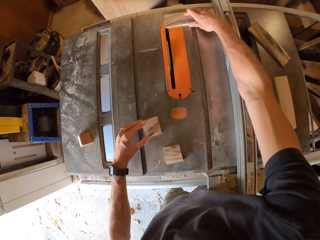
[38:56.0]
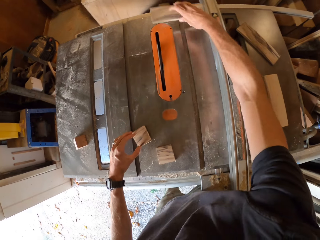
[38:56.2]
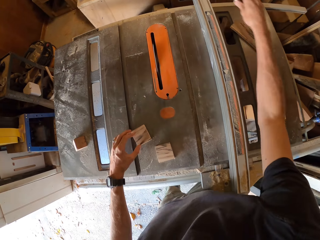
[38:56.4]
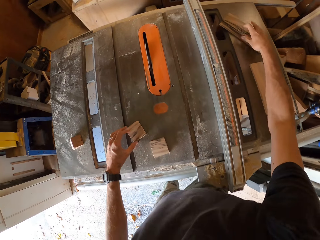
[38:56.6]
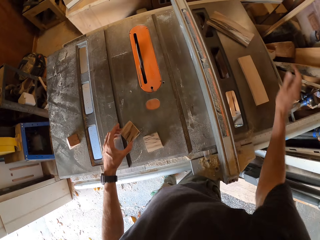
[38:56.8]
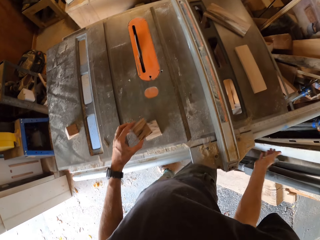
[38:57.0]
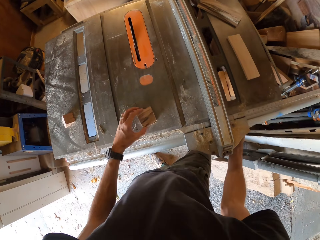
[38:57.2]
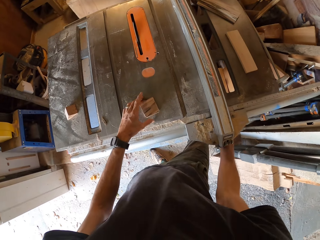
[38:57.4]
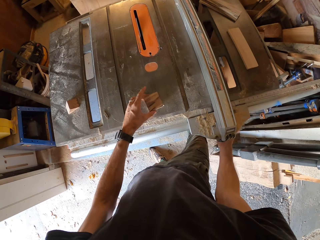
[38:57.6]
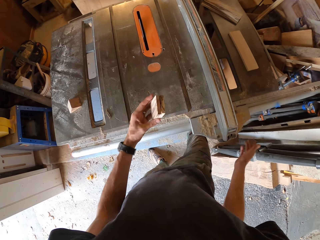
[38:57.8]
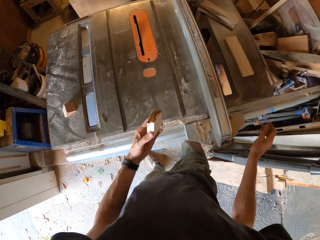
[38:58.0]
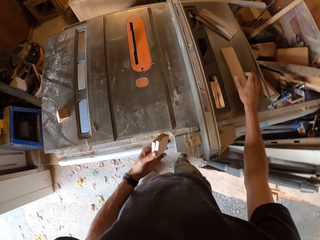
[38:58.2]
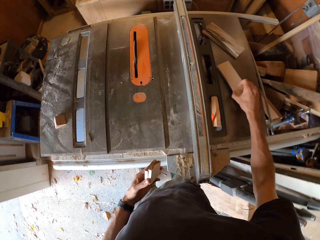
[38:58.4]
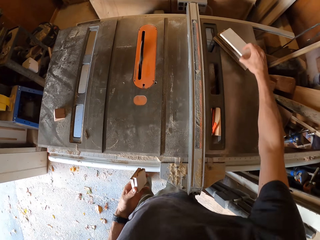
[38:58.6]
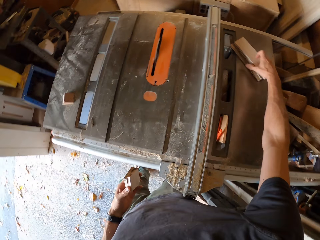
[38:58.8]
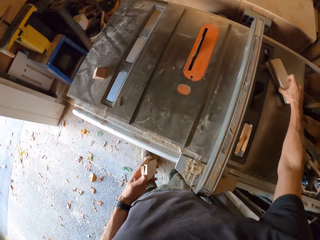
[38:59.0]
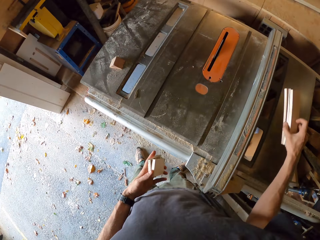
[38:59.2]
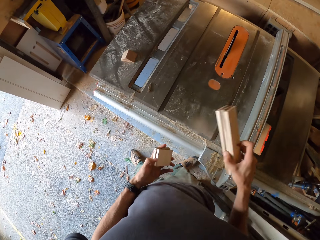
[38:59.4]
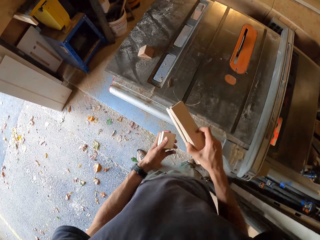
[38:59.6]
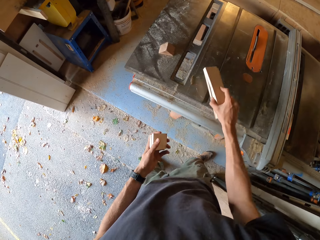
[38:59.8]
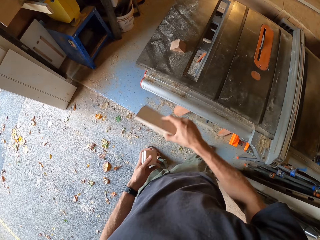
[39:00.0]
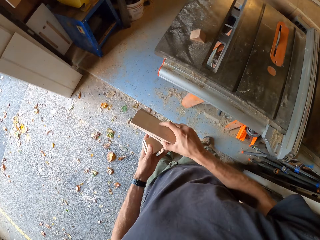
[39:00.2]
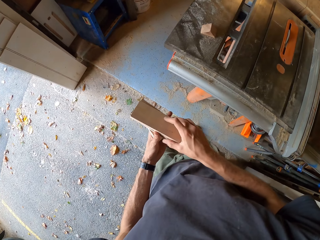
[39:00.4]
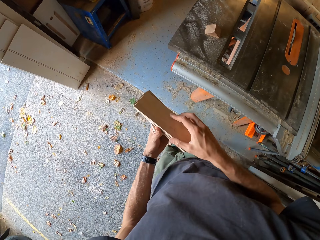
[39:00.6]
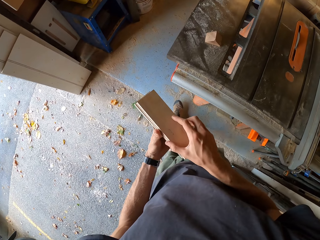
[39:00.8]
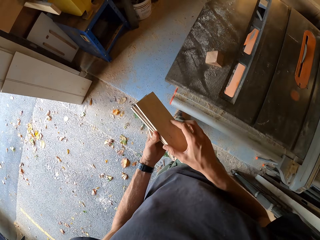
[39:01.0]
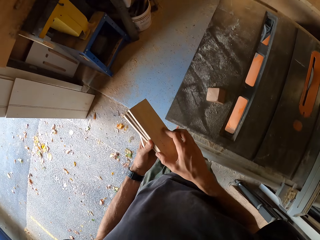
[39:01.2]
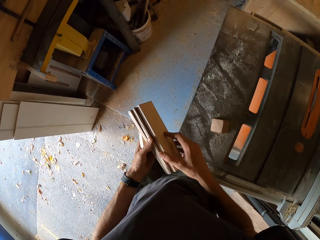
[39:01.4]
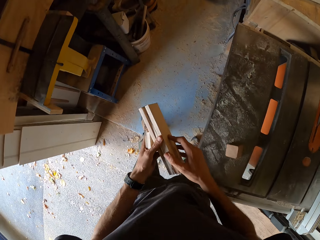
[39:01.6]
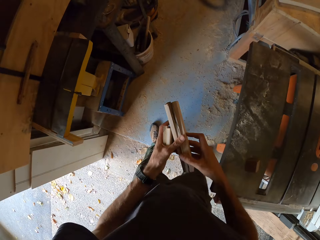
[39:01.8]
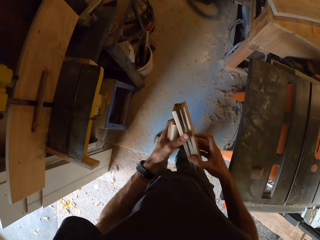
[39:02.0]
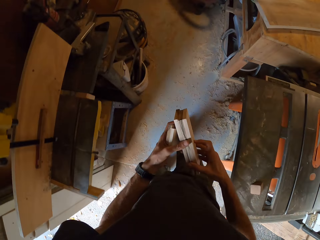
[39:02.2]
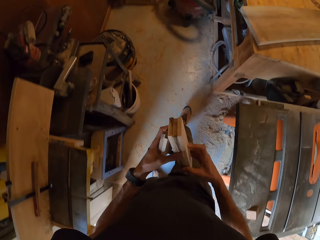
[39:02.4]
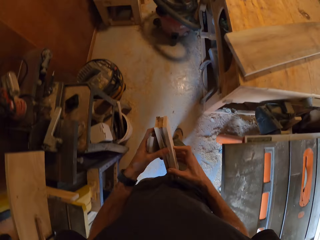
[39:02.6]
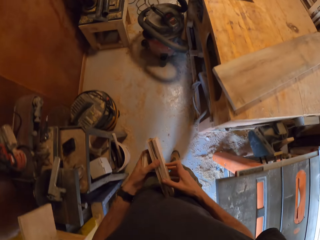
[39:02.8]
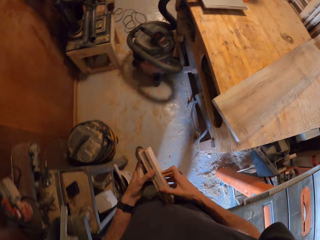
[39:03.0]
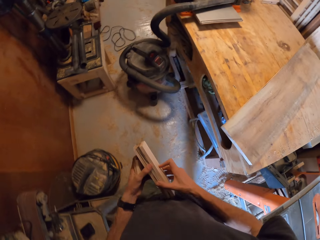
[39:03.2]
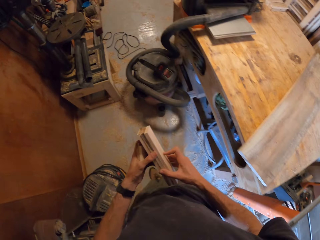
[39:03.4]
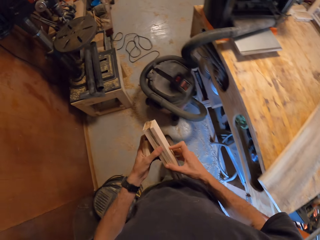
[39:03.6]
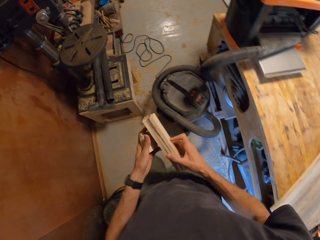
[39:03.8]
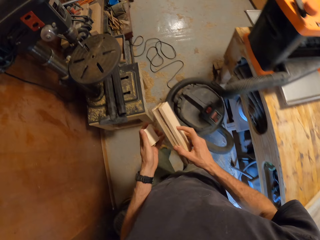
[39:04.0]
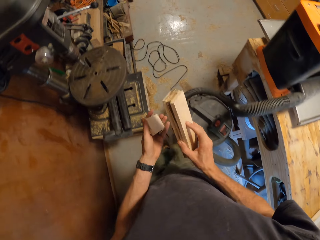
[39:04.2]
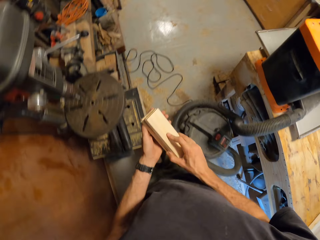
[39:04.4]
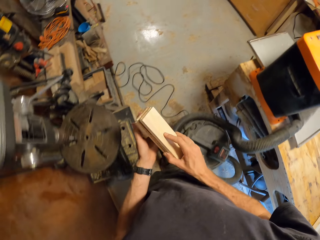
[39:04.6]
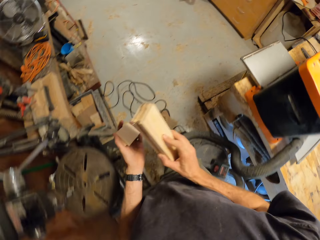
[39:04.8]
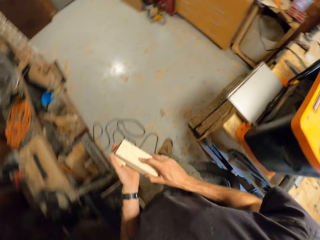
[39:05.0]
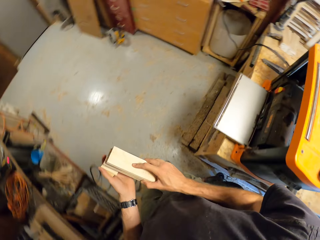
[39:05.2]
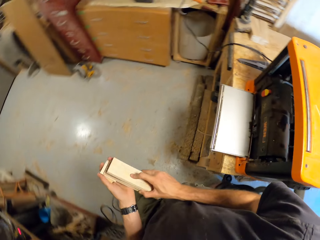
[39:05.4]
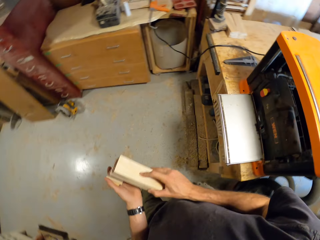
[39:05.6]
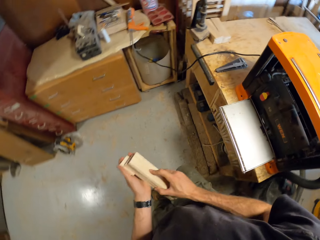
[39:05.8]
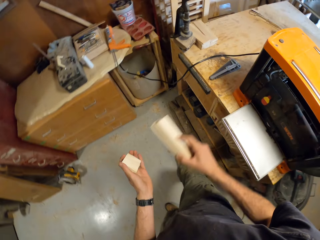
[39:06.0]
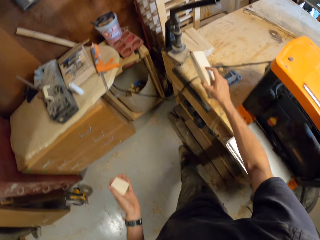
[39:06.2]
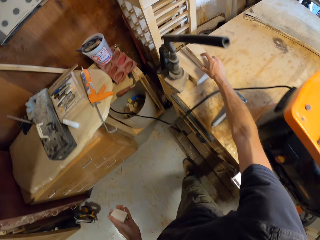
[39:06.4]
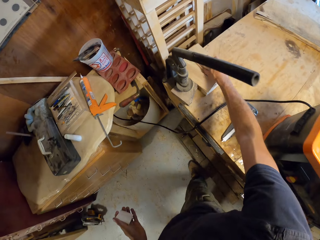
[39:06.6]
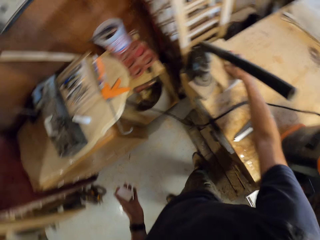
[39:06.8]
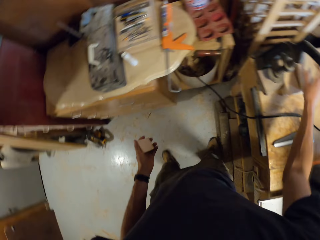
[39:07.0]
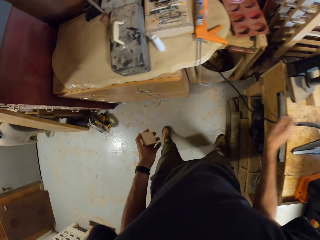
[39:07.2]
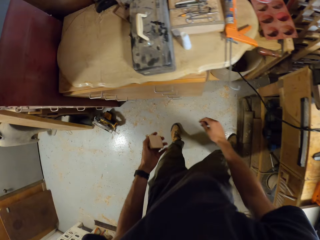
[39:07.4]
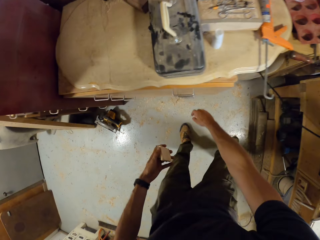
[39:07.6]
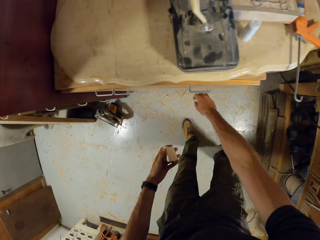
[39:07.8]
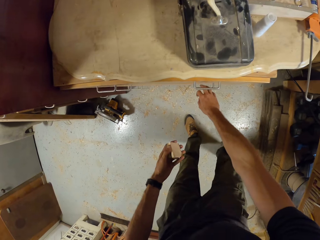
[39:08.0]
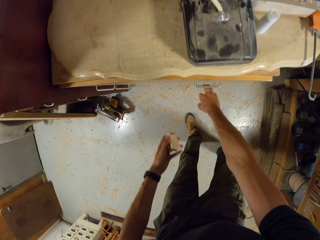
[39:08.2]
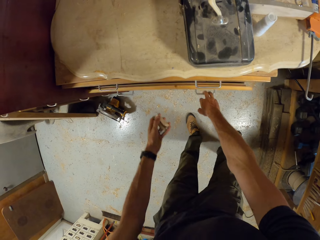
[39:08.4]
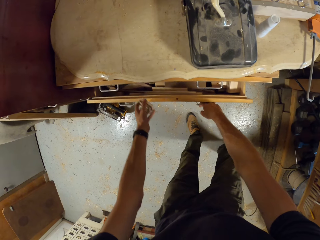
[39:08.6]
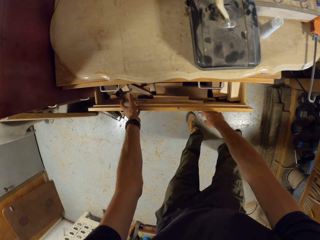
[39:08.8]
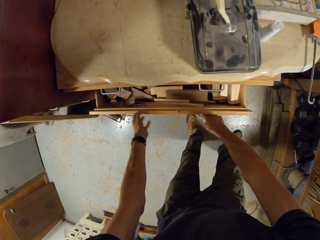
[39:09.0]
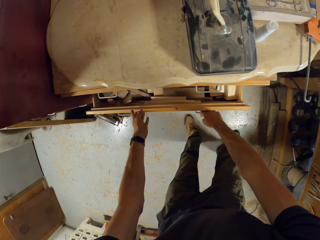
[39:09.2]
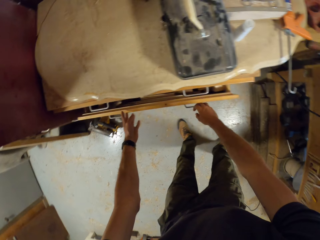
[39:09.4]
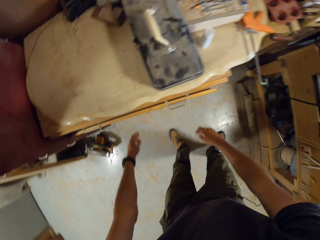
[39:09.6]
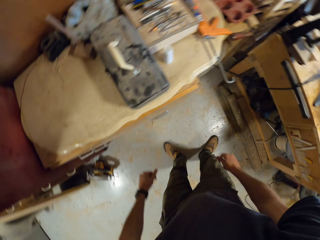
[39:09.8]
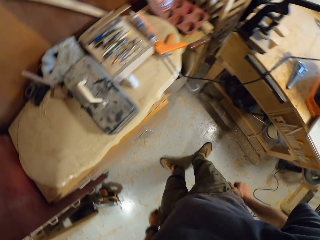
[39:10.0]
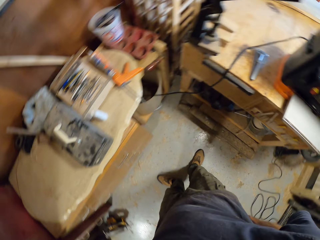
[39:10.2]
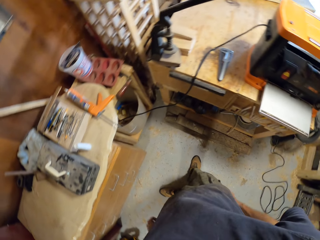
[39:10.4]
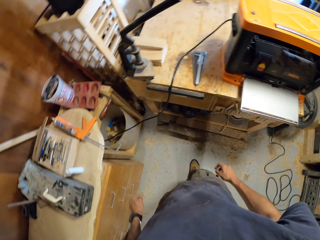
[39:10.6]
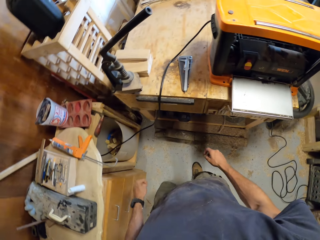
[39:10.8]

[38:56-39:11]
The camera wearer picks multiple woods from the table with both hands. He arranges the pieces of wood. He adjusts the wood in his right hand with both hands. He walks to another table. He claps the pieces of wood together. He drops the woods in his right hand on the table. He opens a drawer with his right hand. He drops the woods in his left hand into the drawer. He closes the drawer with both hands.

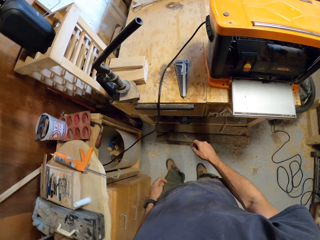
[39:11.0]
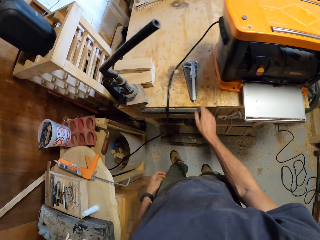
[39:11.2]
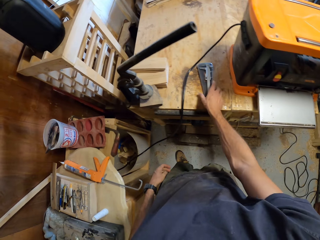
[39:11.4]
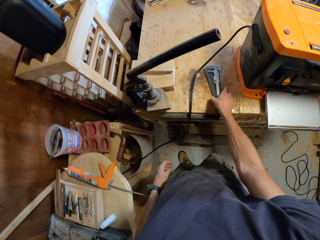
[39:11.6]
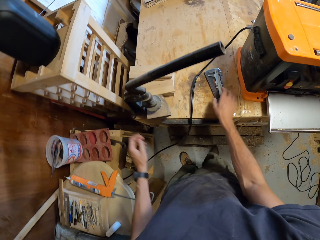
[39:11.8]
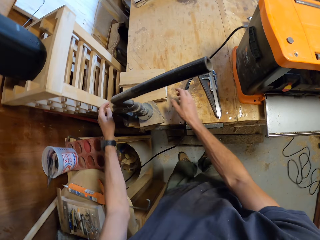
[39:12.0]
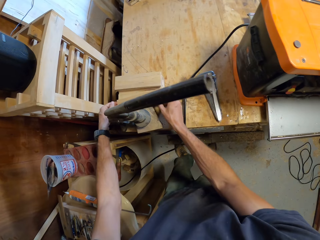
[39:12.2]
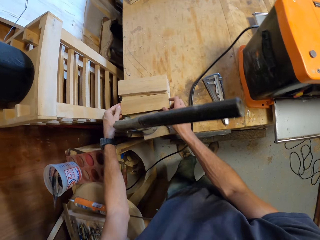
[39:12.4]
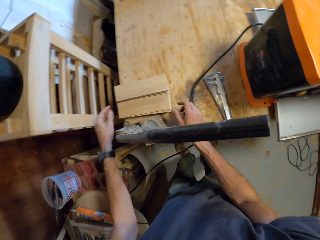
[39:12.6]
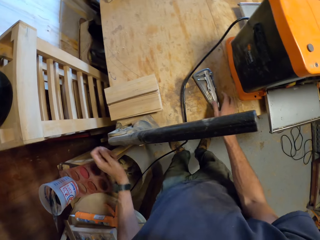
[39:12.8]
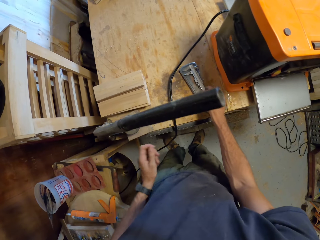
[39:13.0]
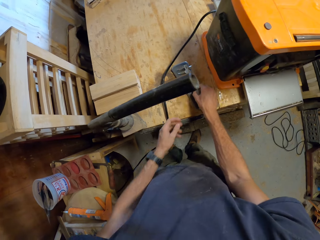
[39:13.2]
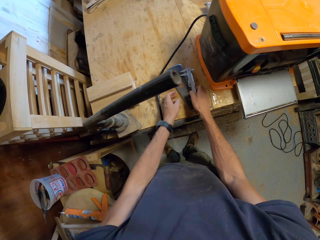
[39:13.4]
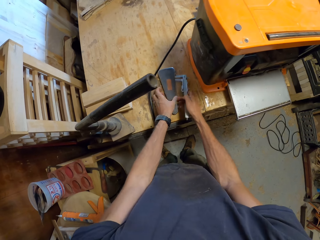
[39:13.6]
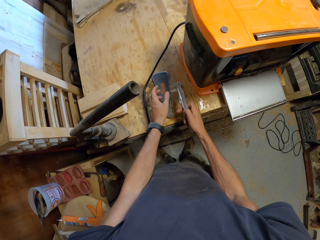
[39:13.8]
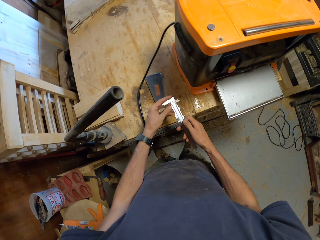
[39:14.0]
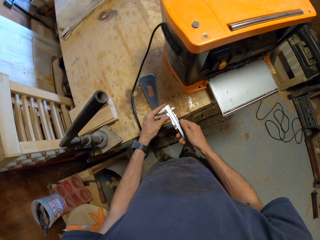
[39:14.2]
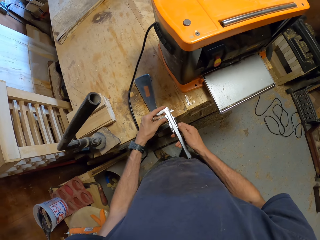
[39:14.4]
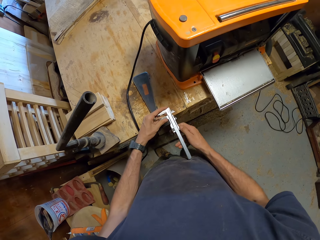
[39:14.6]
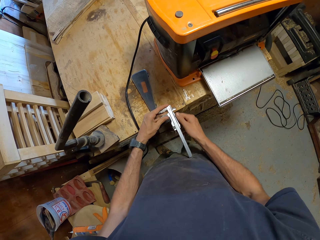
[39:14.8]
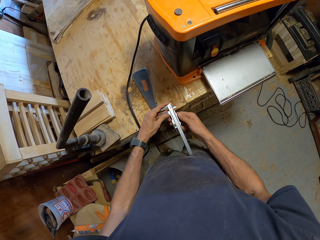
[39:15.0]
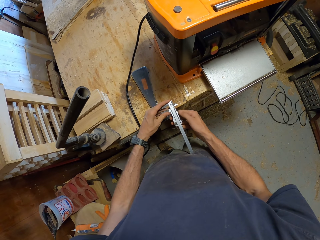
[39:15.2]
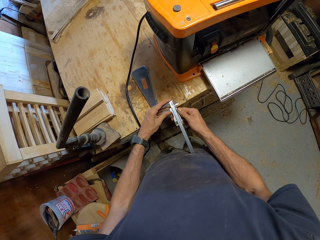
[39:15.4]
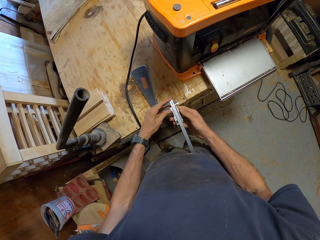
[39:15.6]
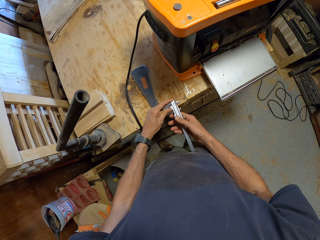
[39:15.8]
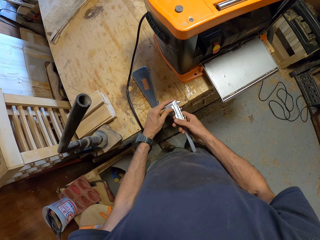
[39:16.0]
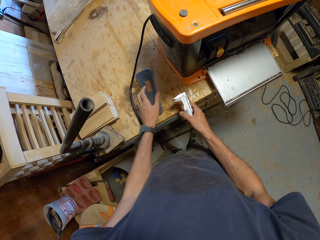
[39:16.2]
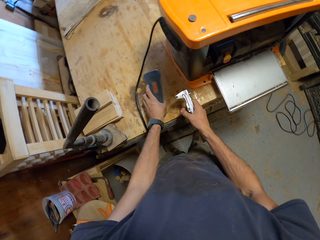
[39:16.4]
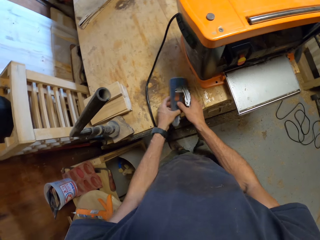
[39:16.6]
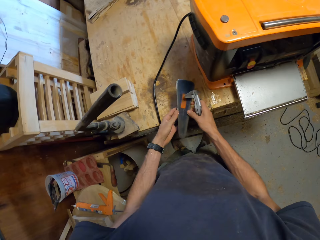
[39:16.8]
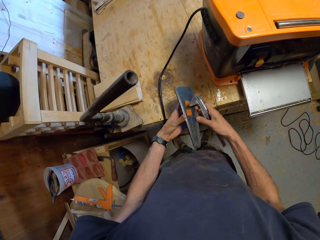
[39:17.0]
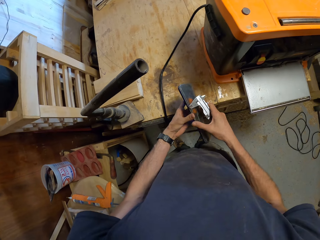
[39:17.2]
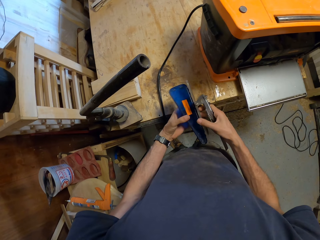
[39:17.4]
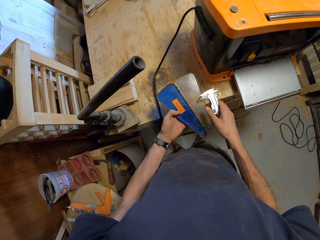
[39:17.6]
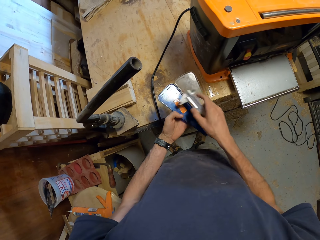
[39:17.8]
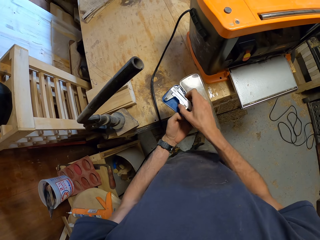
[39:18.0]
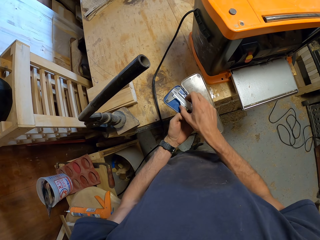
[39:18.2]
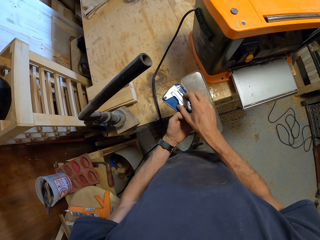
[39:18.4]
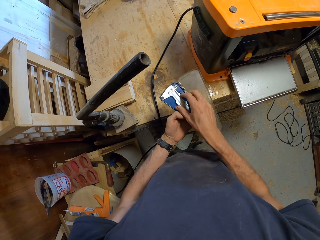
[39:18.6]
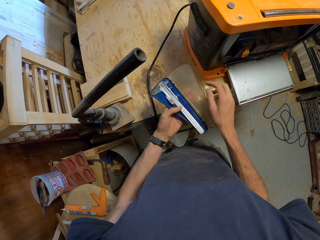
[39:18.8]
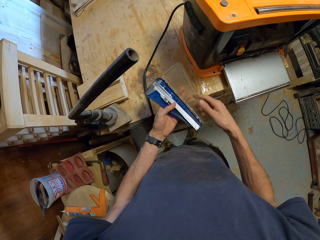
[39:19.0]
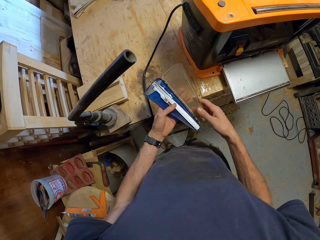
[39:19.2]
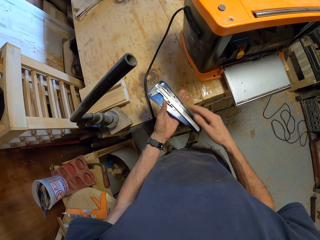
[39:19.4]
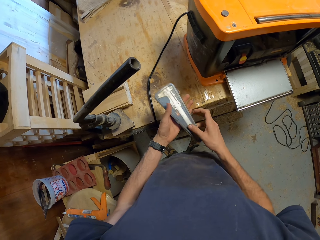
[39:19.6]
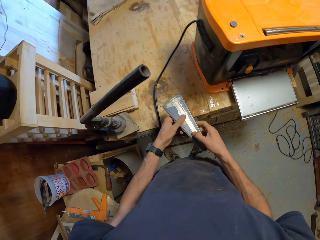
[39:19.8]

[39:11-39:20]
The camera wearer touches the vernier caliper with his right hand. He arranges the woods with both hands. He arranges the vernier caliper into its case. He takes a ruler on the table. He puts the ruler in the set.
